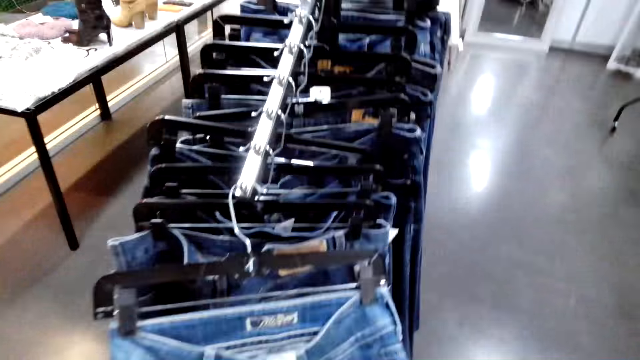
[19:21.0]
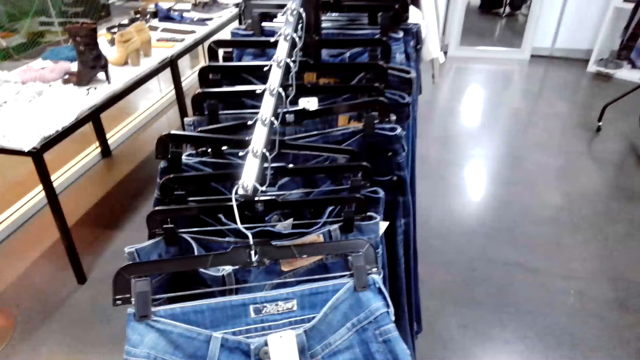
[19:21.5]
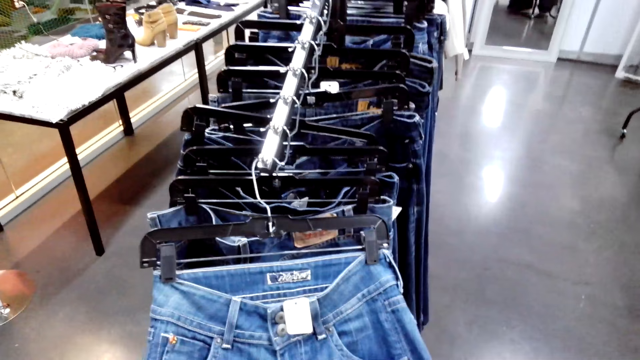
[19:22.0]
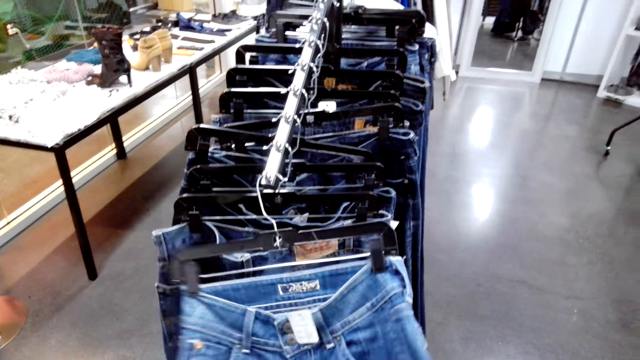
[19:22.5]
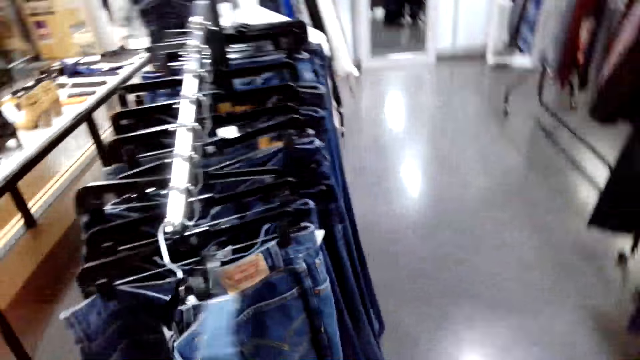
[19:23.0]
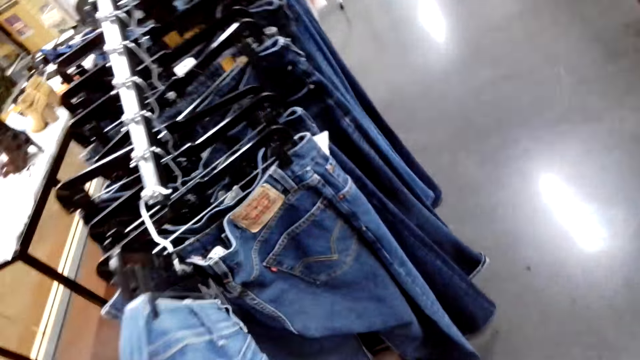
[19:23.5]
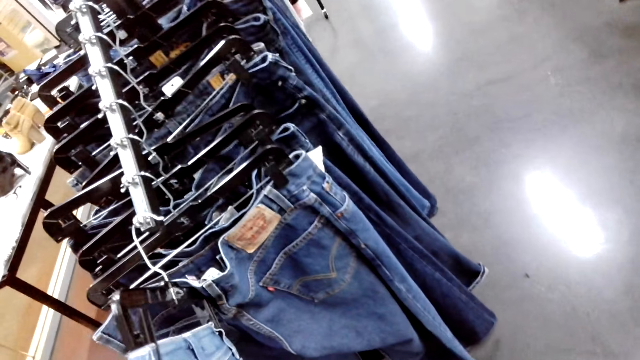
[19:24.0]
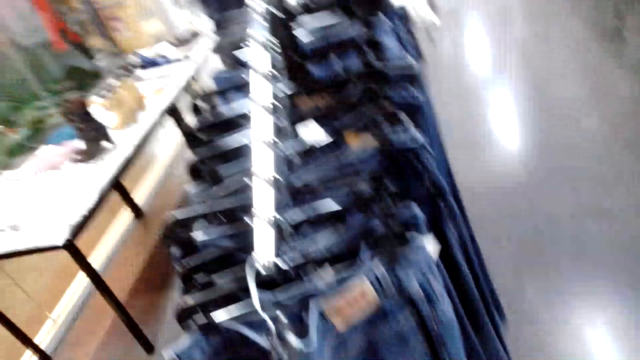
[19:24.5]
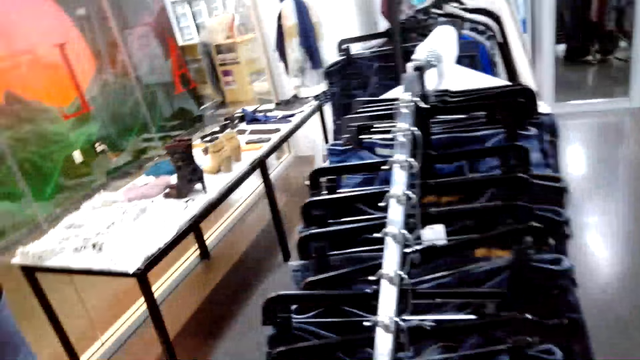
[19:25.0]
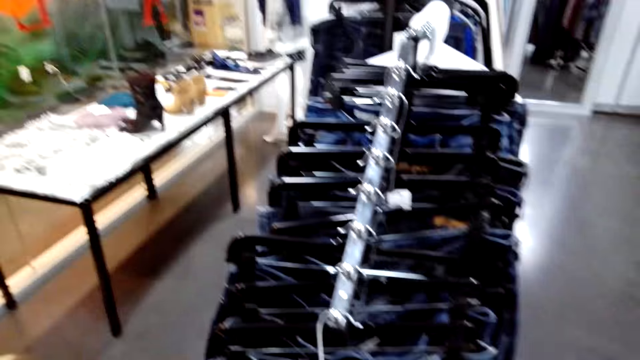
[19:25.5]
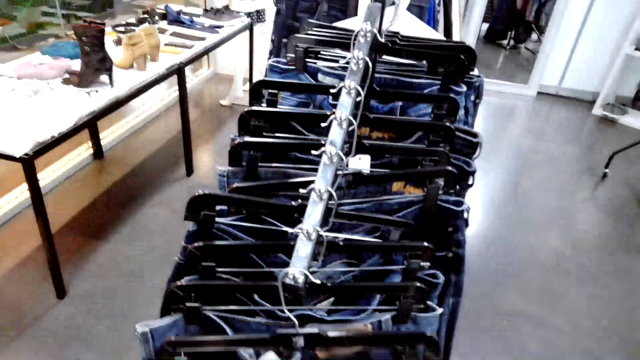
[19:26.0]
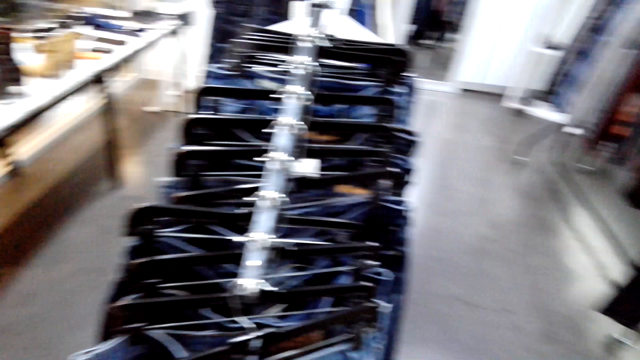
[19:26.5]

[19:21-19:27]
The camera wearer stares at the clothes on the clothes stand. They turn around a trouser.

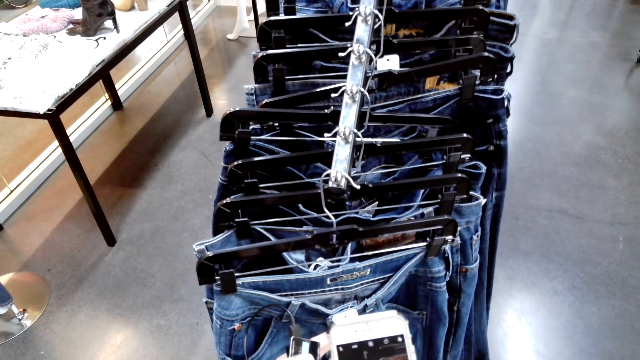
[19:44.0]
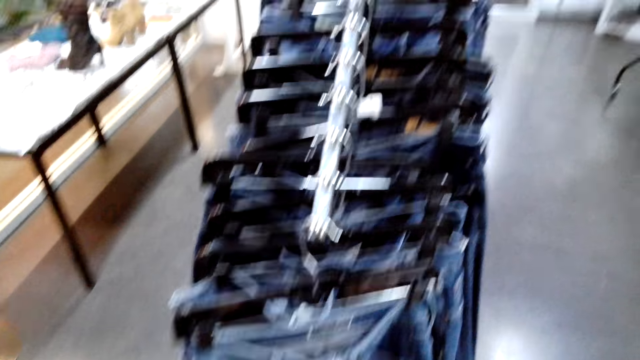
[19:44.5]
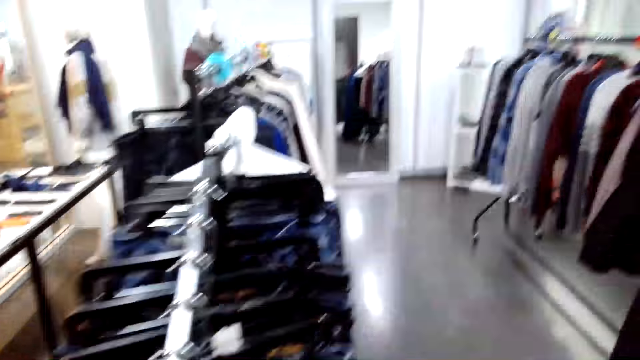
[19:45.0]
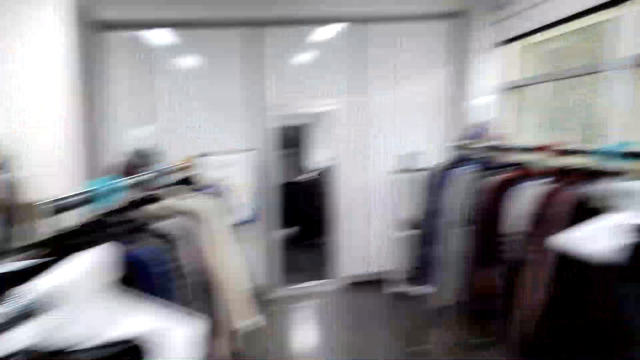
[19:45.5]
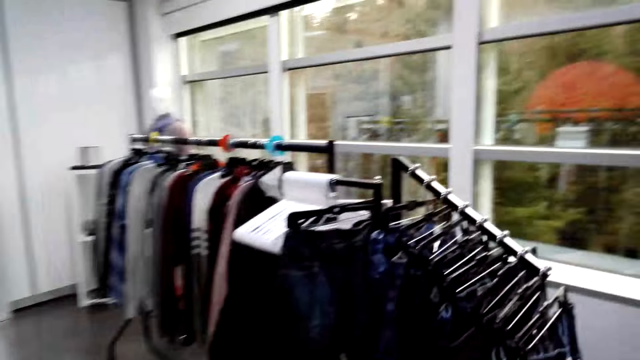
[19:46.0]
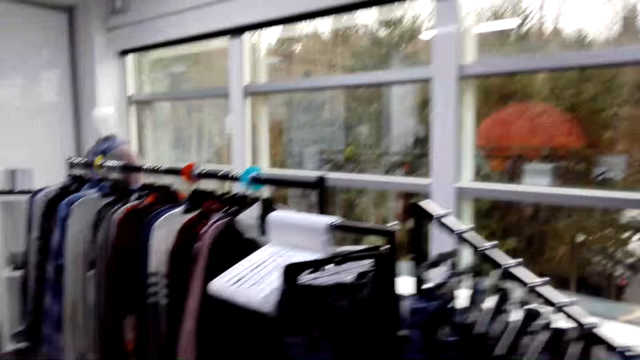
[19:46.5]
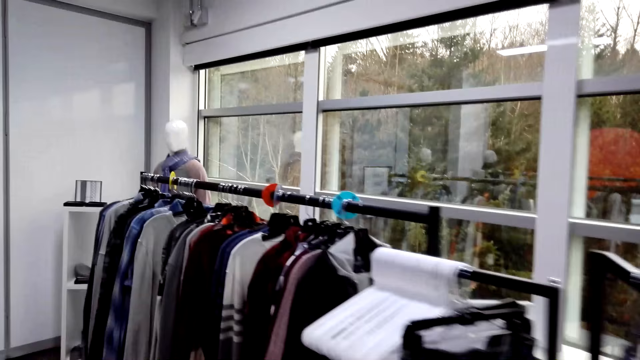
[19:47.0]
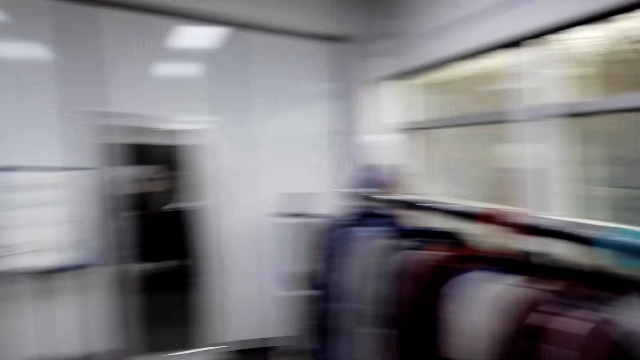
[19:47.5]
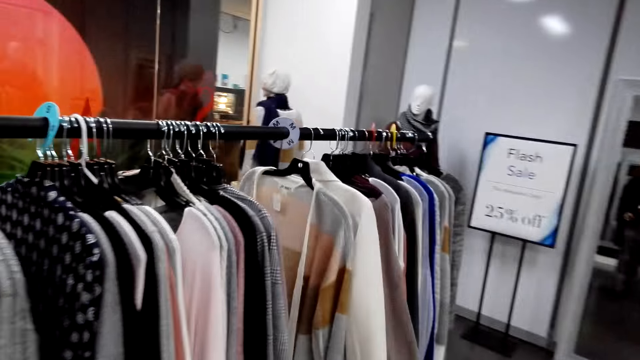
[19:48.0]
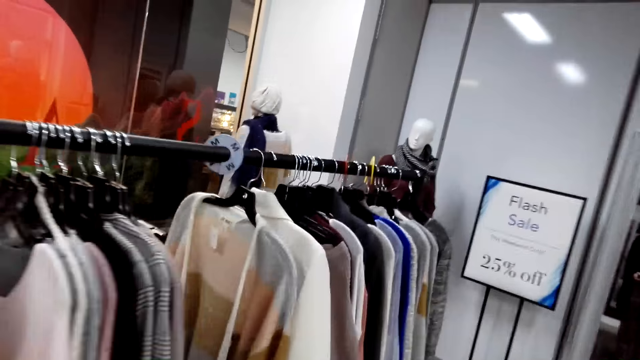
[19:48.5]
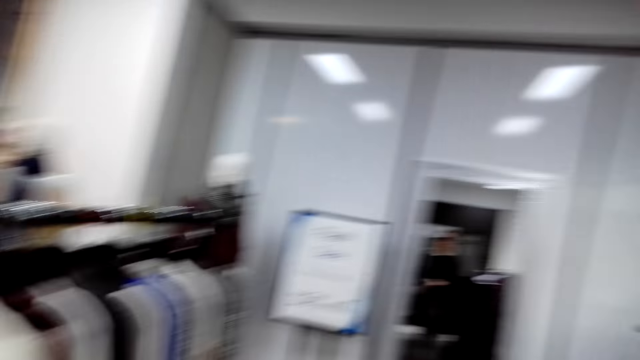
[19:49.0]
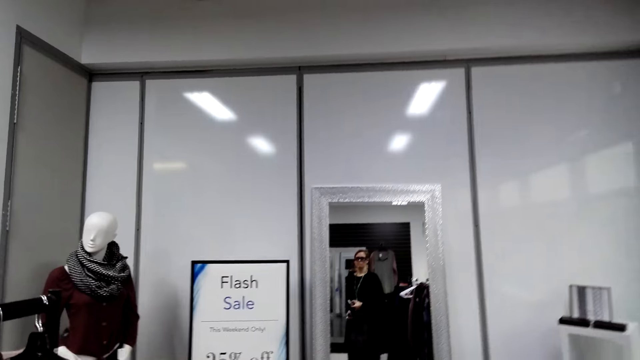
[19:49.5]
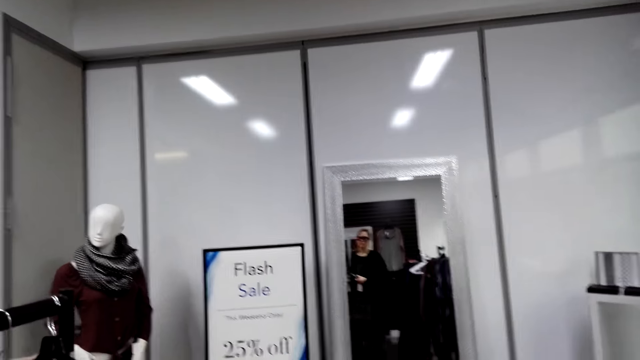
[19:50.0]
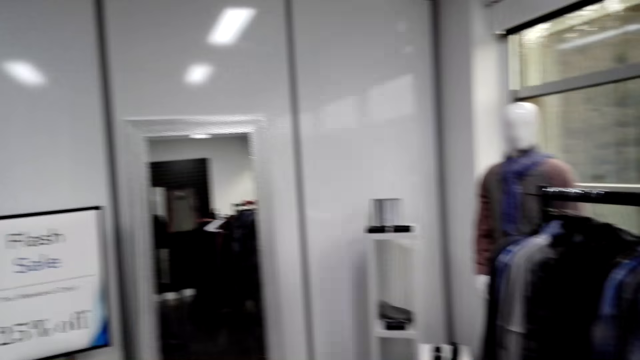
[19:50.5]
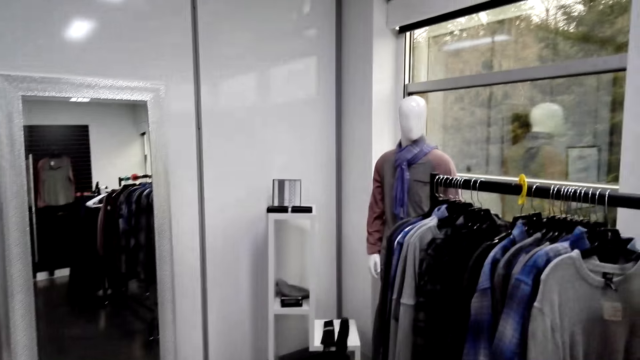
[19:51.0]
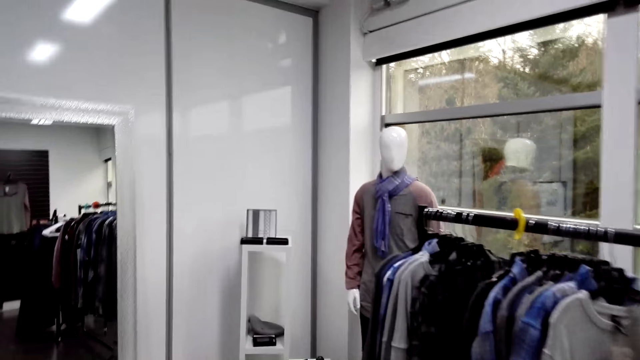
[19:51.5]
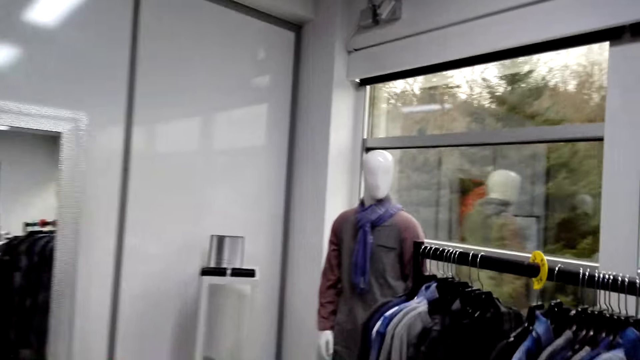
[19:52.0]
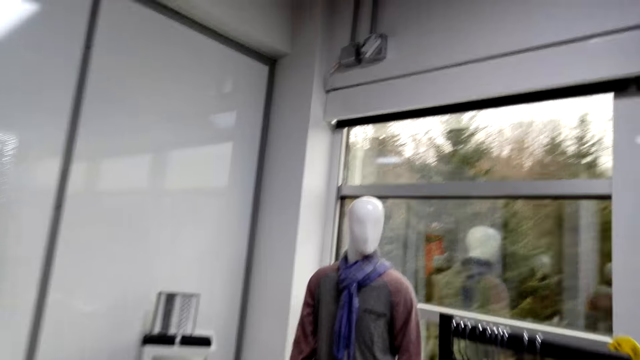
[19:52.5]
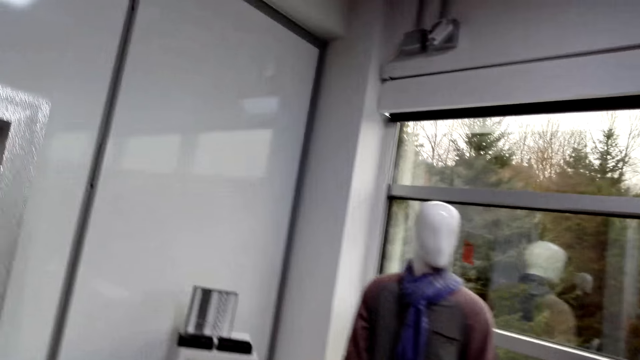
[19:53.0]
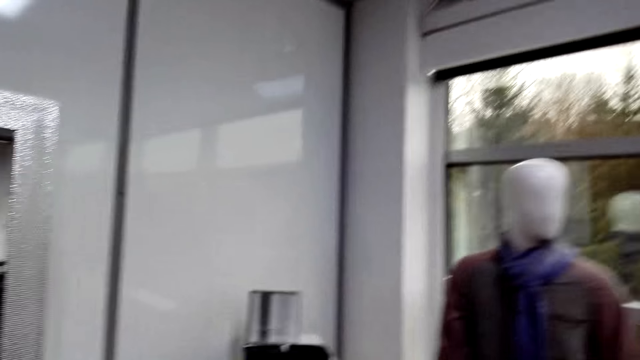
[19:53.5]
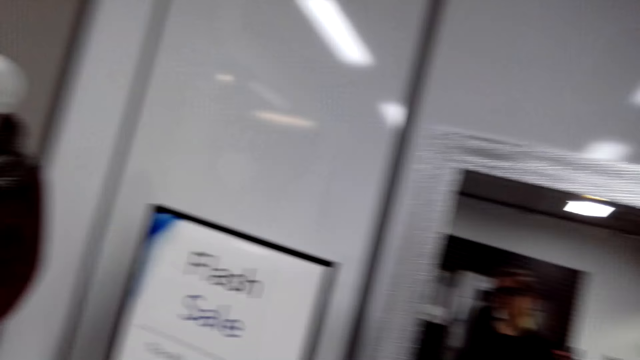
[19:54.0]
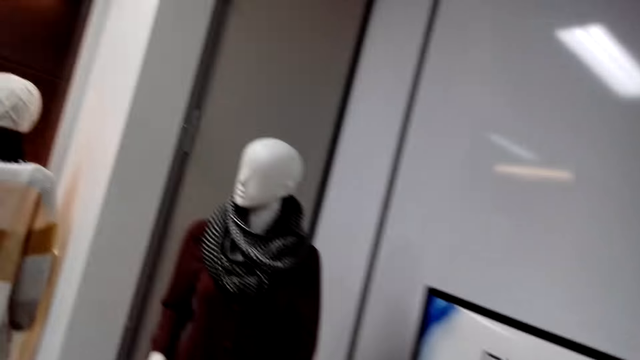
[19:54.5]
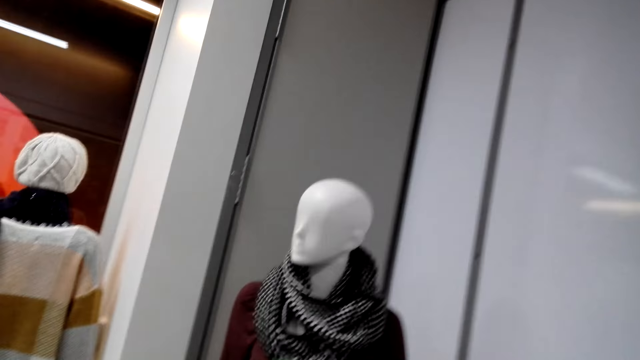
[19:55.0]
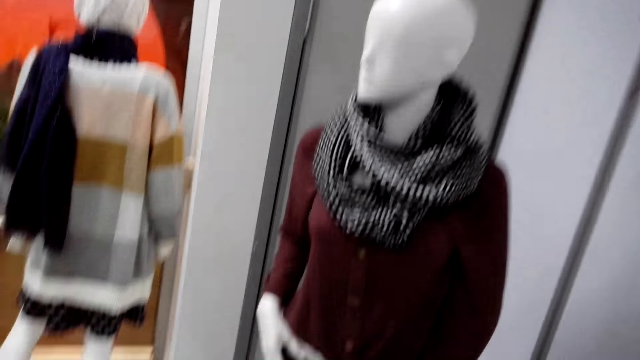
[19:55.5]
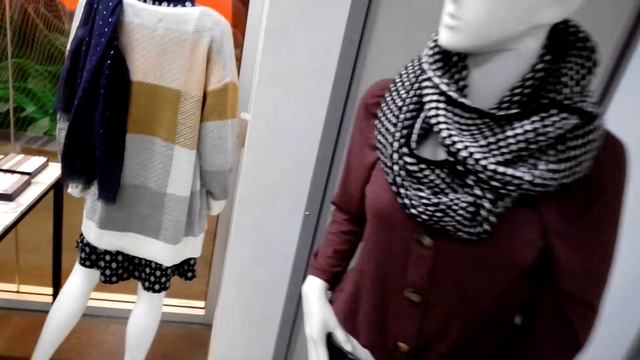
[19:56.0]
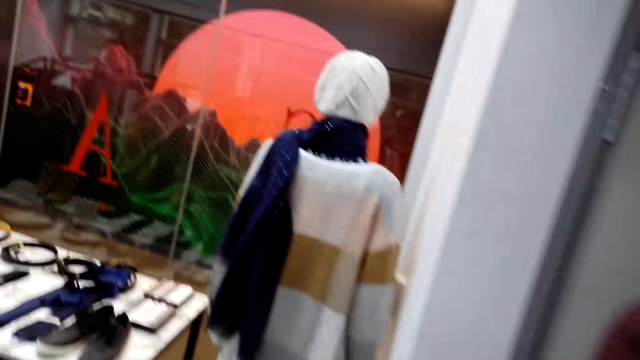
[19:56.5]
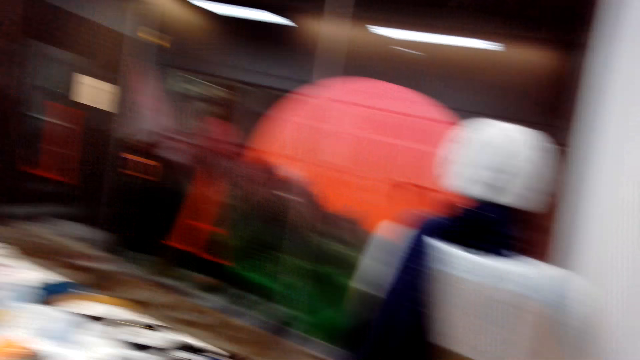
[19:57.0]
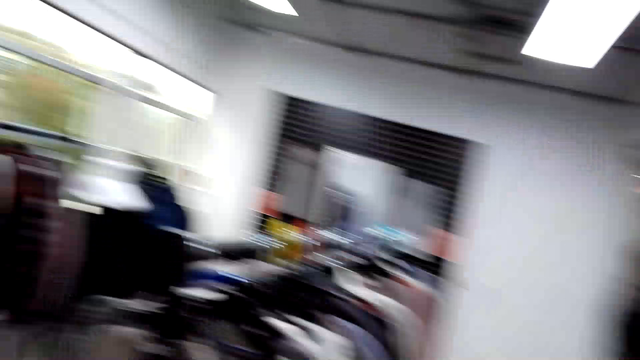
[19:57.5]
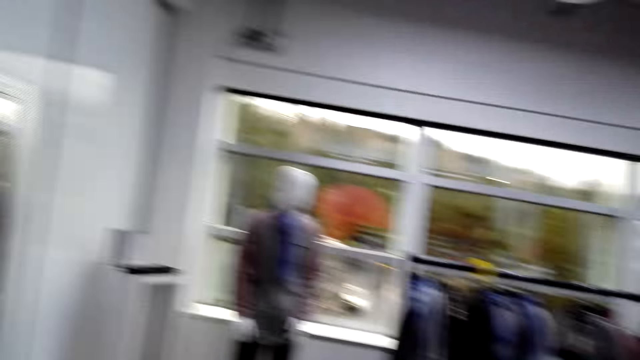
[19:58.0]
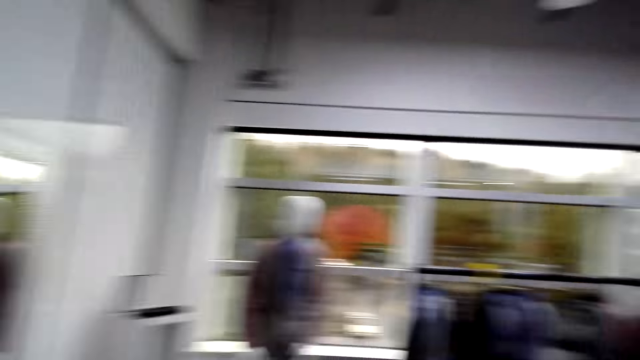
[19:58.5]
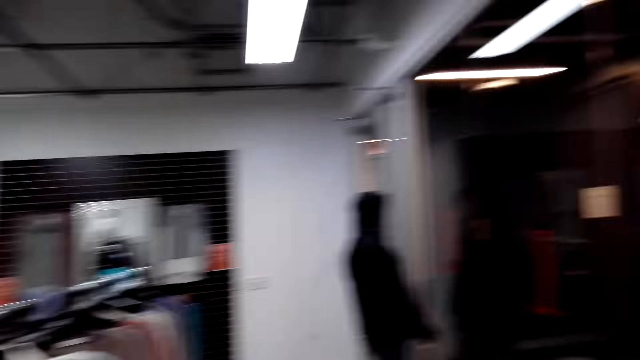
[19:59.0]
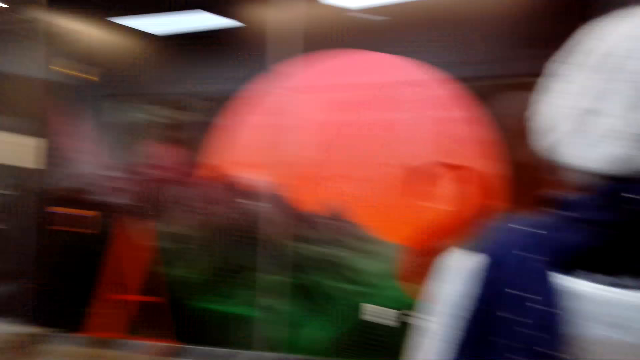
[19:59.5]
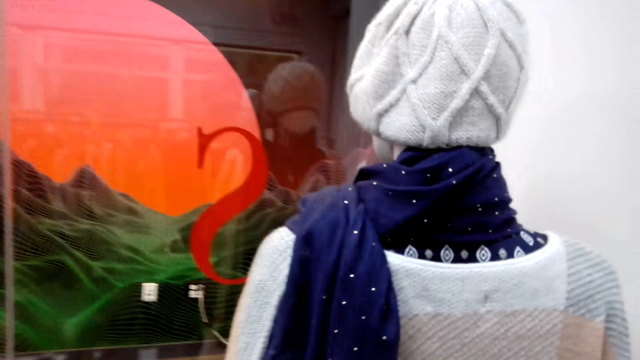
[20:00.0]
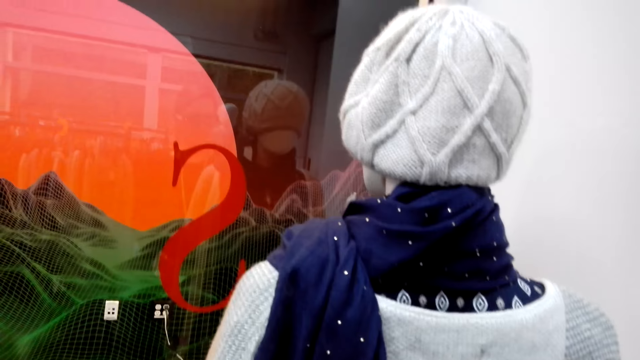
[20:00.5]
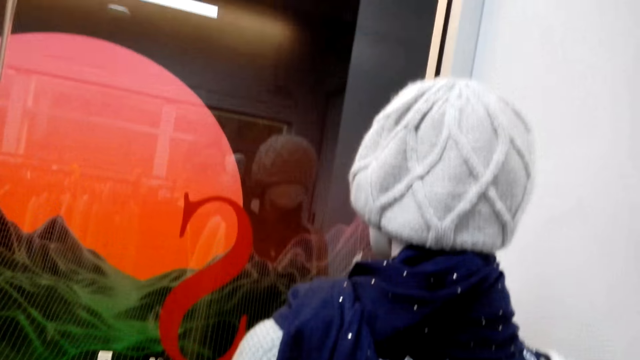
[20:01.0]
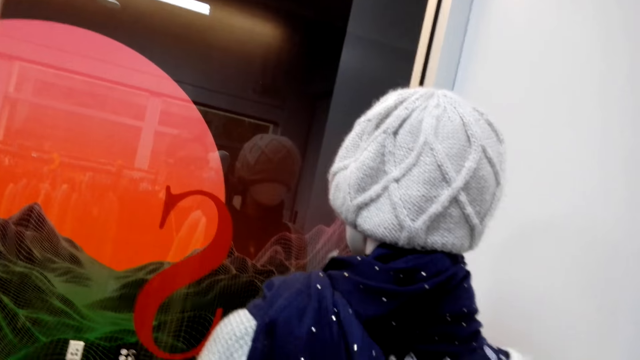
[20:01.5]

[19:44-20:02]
The camera wearer walks in a fashion boutique. They look around. They walk in the fashion boutique. They turn around. They walk in the fashion boutique. They turn around. They look around.
